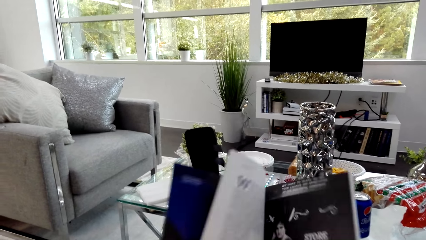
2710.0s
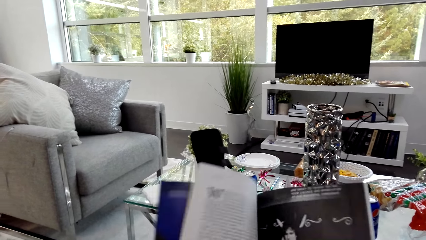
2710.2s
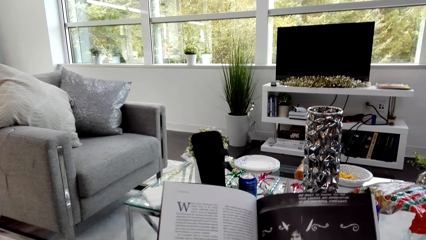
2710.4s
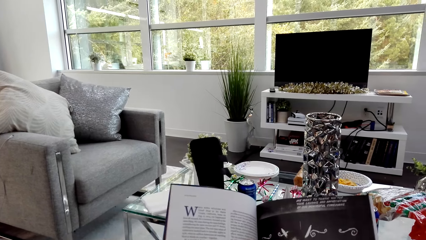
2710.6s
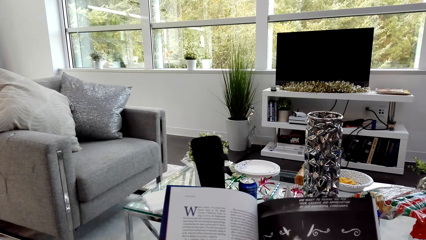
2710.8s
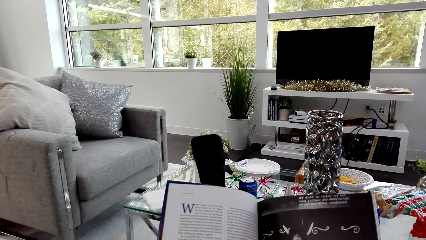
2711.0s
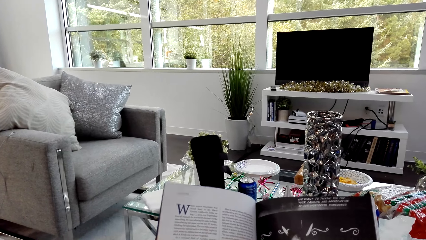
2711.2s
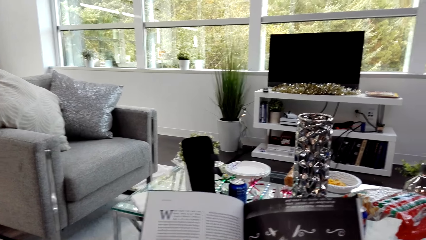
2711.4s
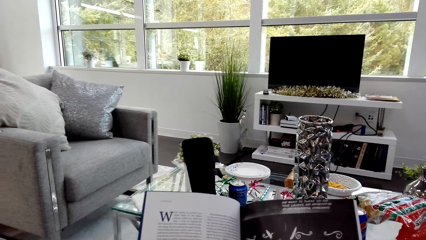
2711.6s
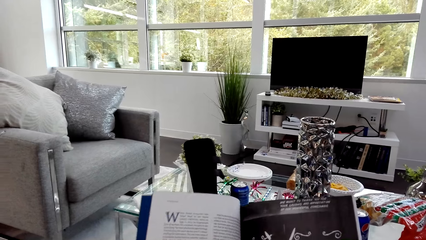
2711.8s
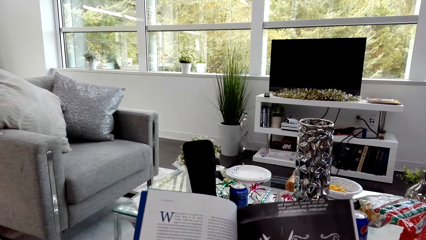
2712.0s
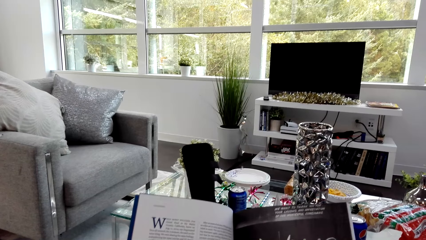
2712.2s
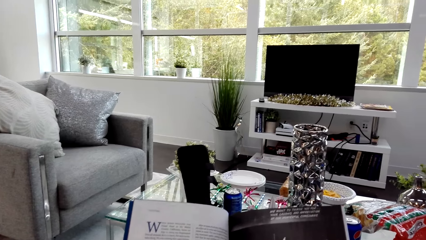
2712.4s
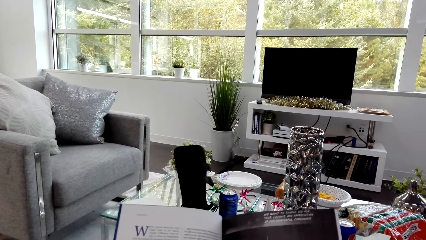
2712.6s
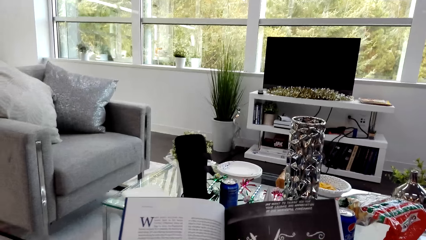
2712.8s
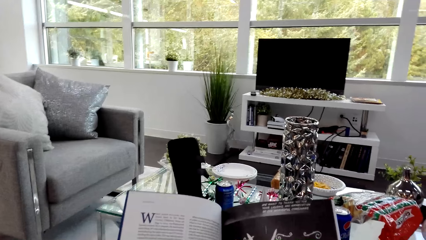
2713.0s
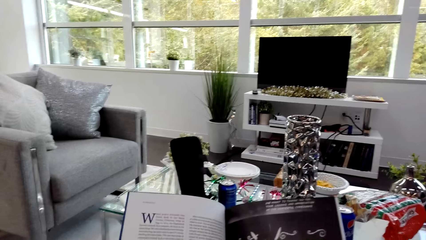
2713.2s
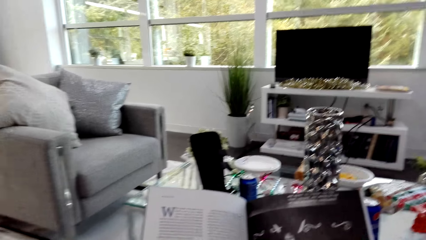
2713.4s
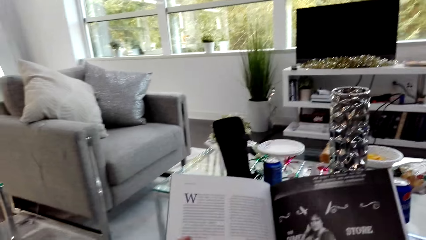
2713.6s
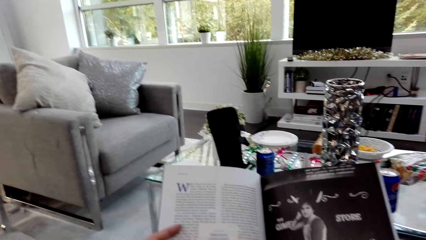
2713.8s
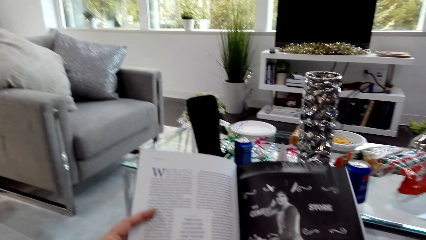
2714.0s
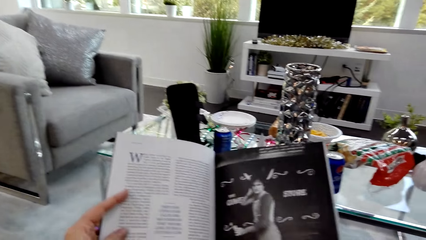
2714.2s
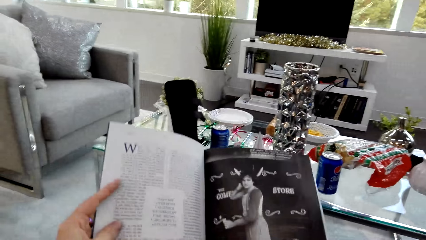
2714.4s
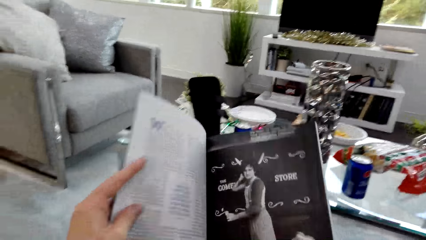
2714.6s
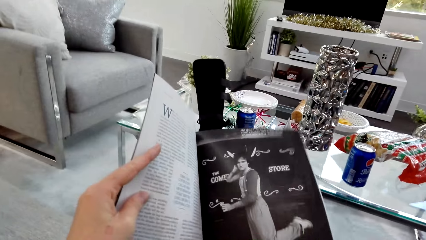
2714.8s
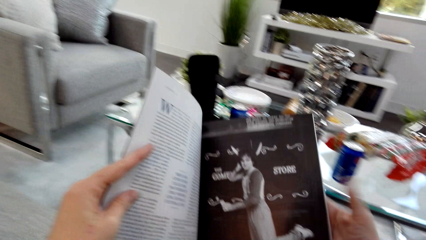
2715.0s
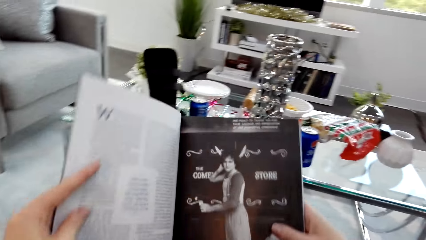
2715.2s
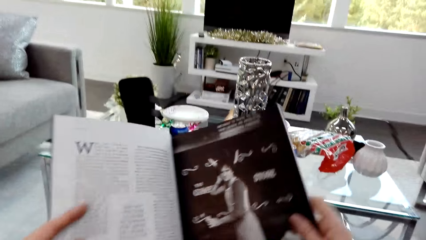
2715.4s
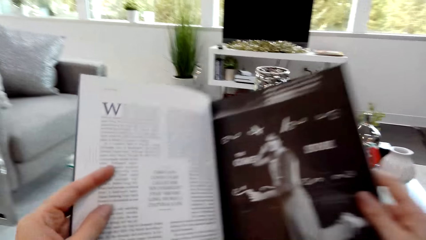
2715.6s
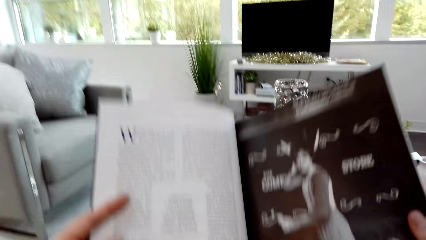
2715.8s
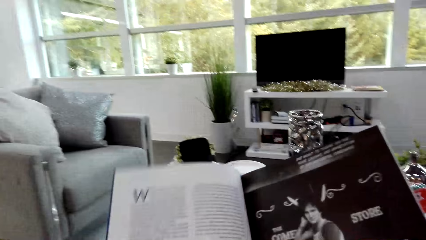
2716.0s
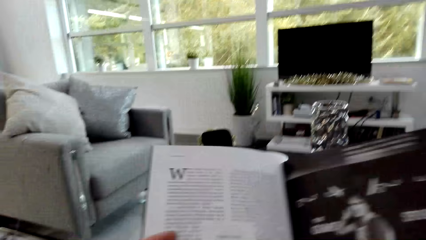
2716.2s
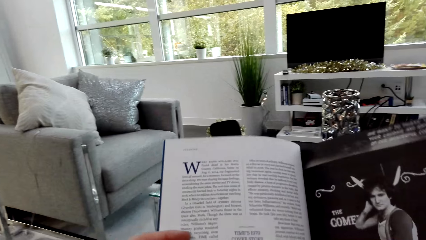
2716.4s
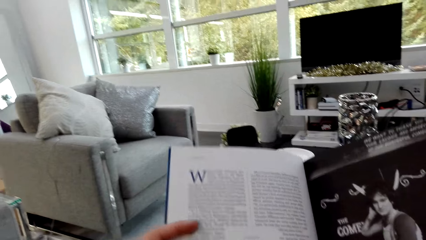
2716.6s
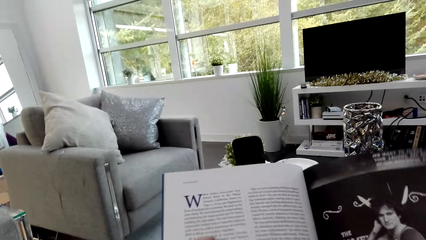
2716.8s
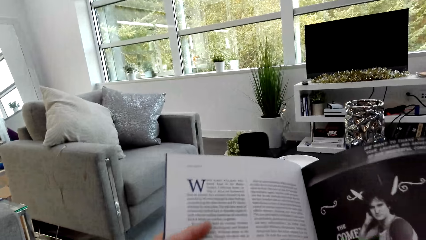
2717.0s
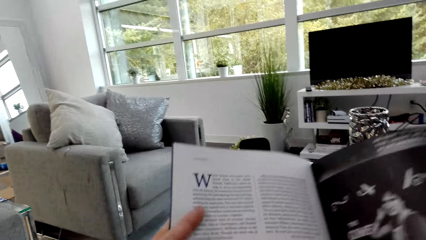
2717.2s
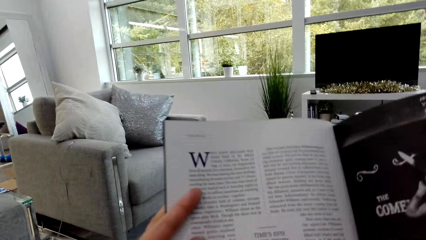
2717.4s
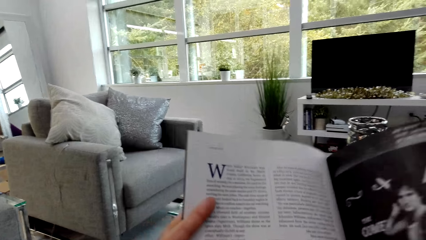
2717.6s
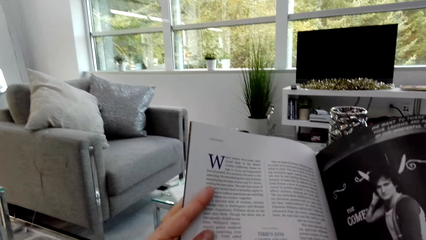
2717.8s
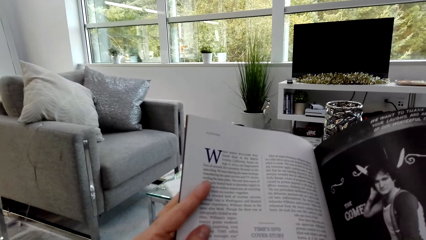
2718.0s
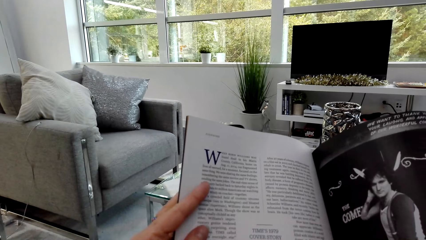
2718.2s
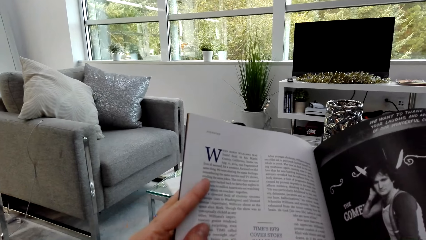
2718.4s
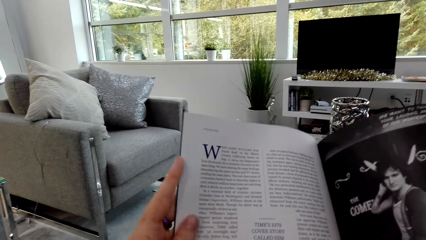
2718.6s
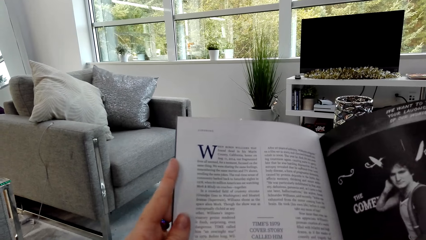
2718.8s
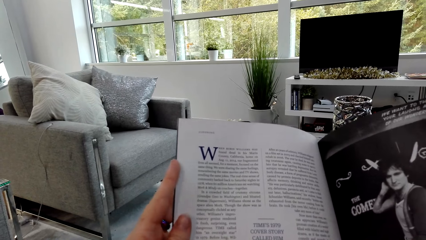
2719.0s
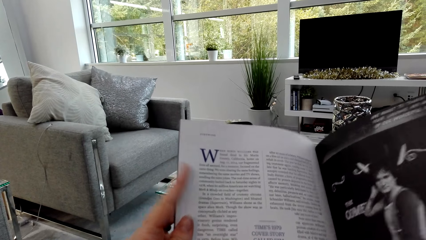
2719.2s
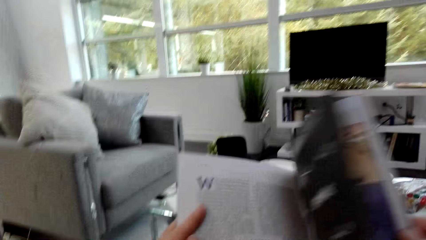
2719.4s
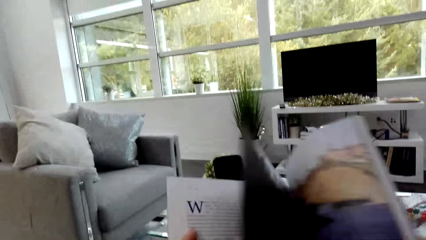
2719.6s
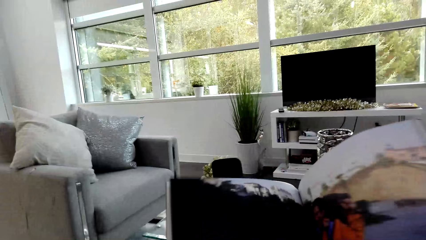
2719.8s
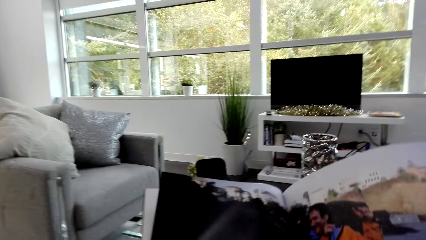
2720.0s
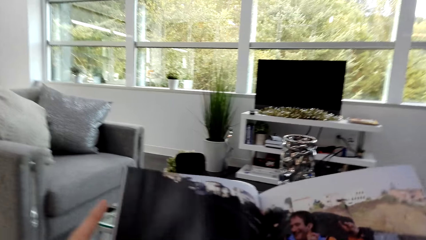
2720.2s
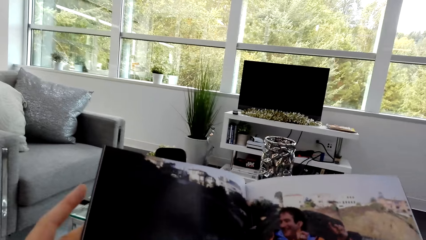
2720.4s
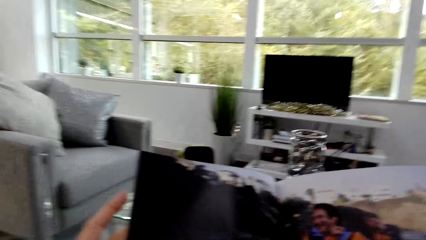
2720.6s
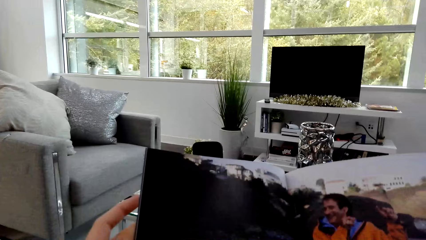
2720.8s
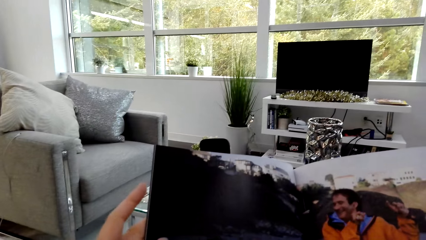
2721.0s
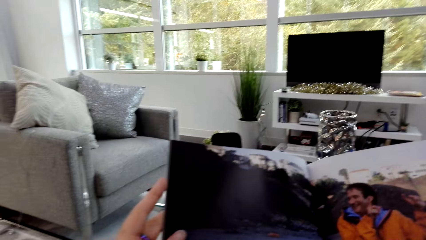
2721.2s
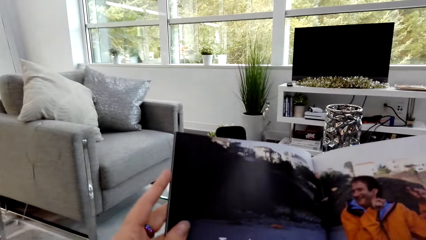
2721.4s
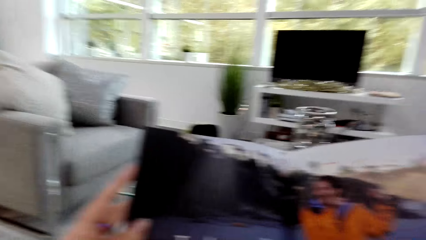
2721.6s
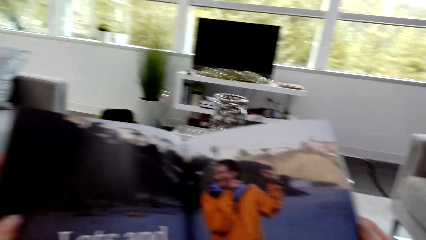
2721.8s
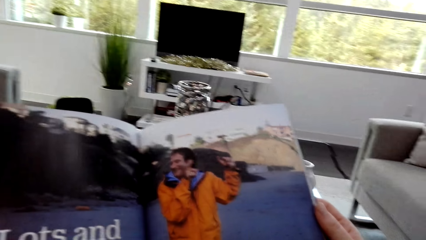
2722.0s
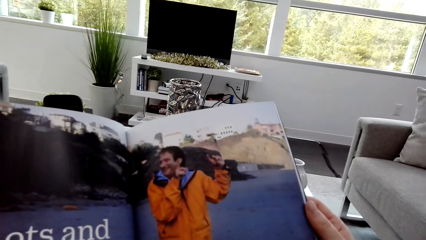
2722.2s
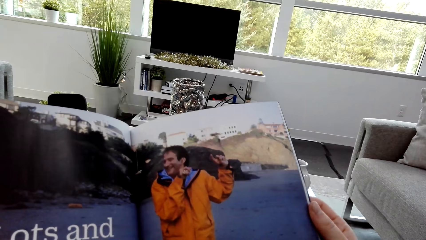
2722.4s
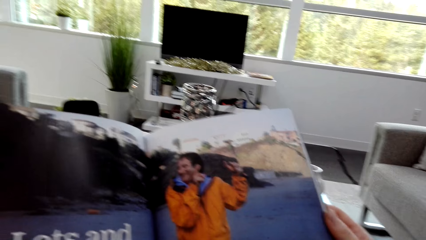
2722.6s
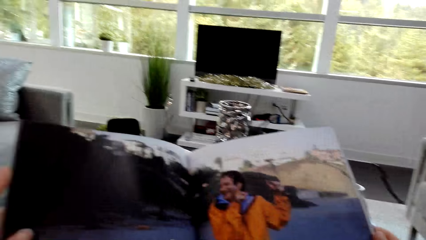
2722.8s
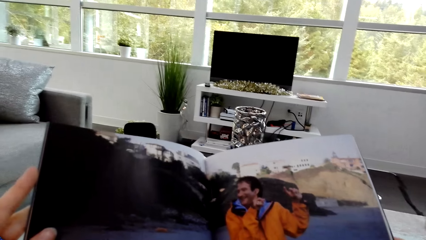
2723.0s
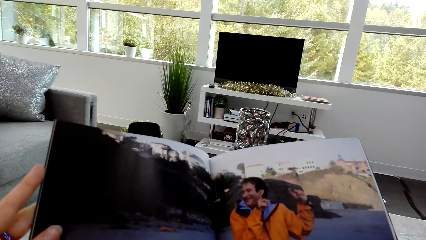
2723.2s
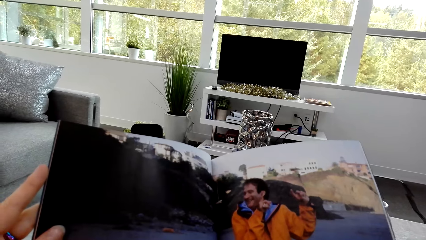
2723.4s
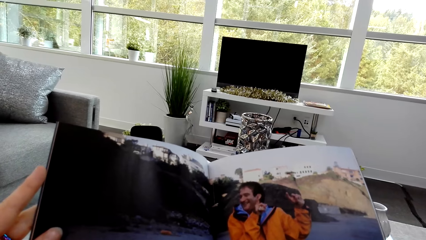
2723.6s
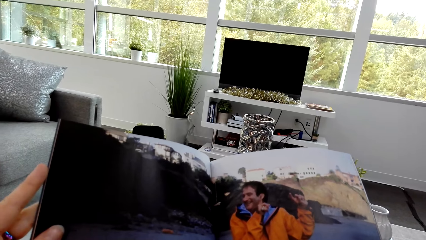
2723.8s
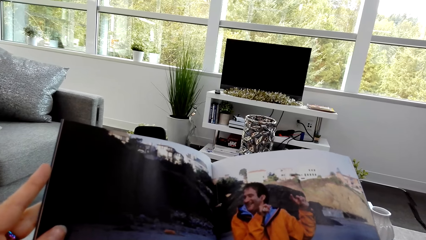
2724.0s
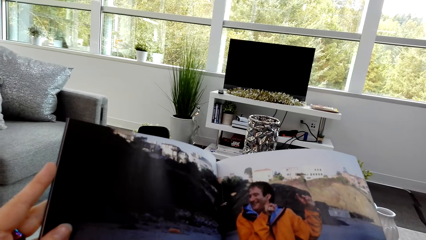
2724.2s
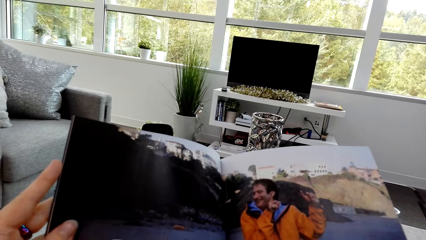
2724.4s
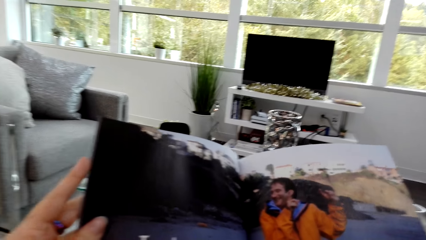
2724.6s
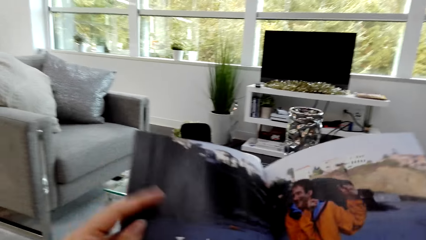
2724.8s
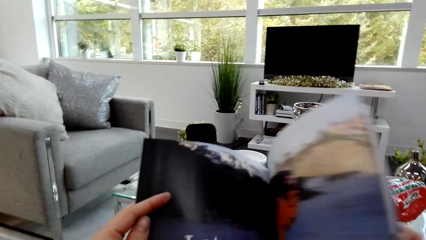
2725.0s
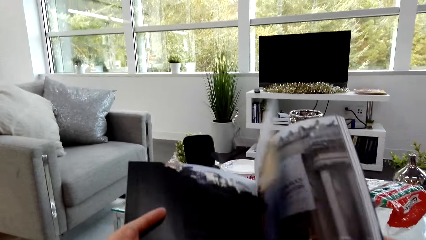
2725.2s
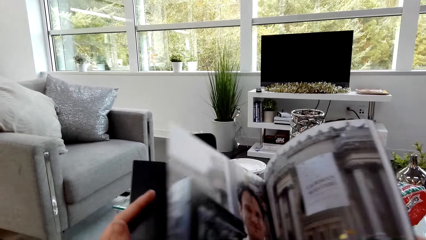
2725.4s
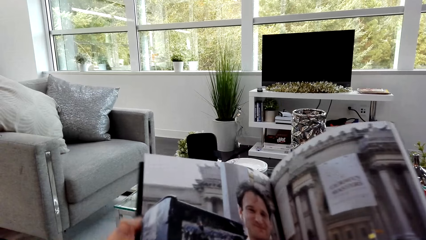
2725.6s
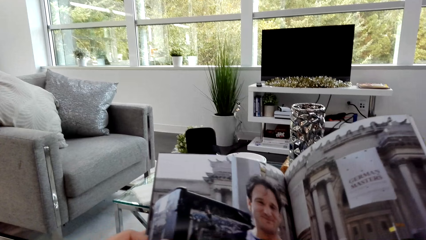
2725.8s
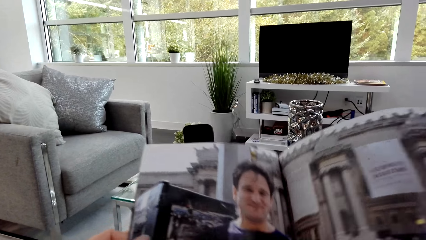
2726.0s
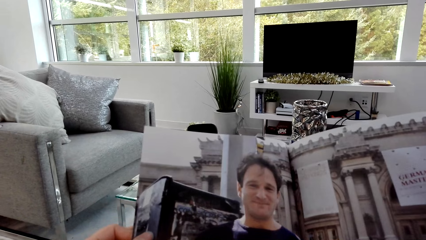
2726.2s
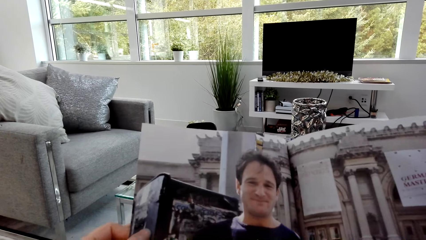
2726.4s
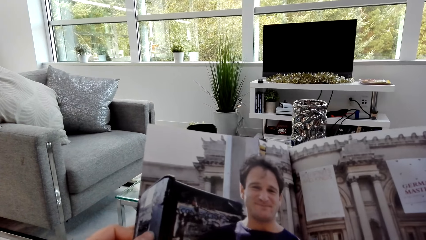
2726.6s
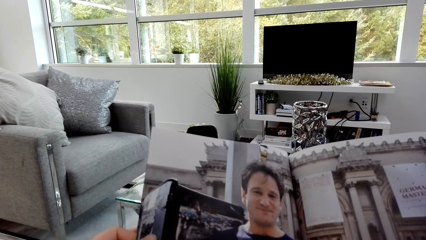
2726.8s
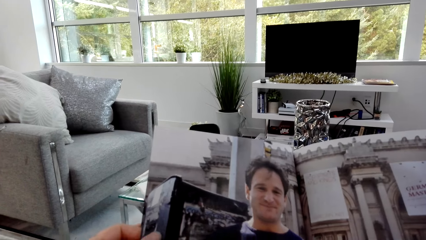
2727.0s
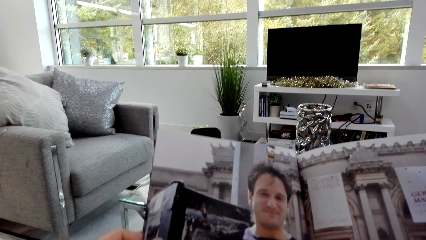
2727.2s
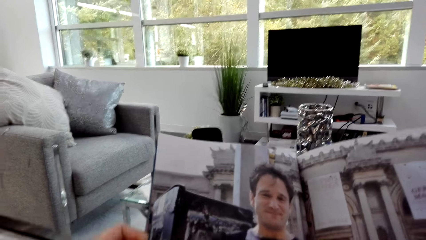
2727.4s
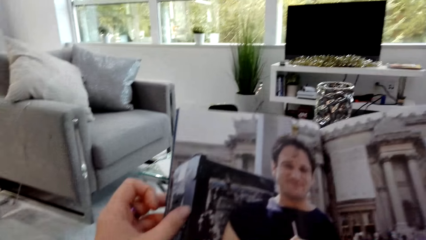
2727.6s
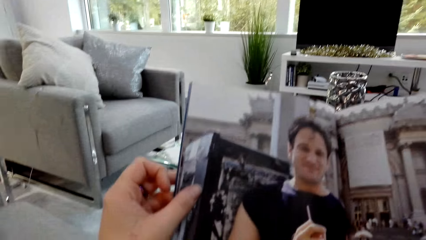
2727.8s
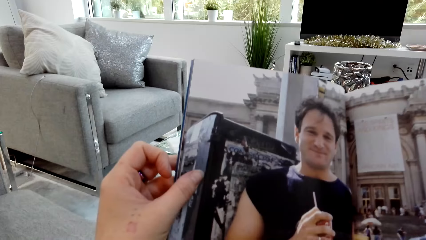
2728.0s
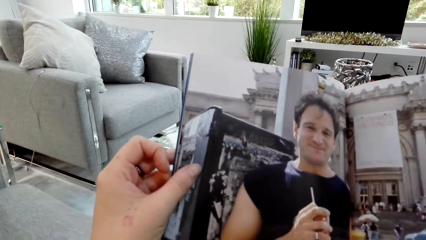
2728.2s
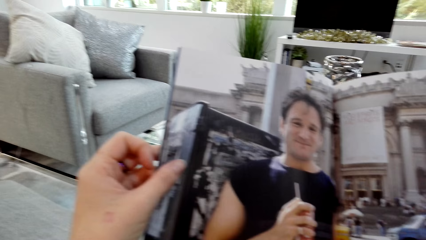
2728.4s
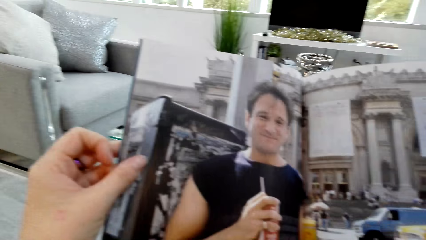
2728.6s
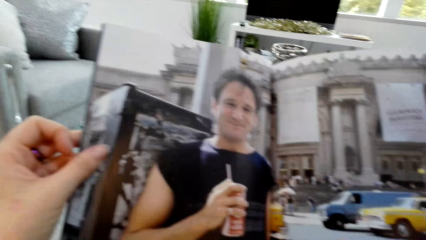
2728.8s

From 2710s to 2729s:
The camera wearer reads through the magazine. They flip a page. They look through the magazine. They flip a page. They look through the magazine.
